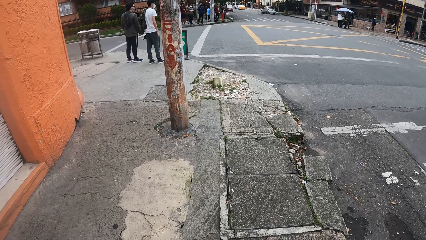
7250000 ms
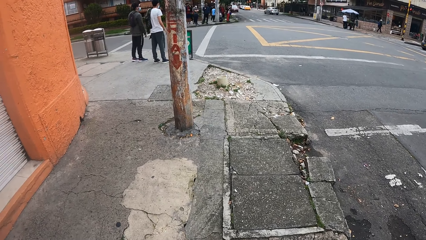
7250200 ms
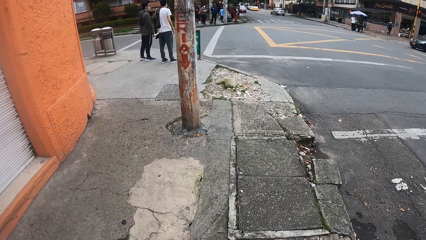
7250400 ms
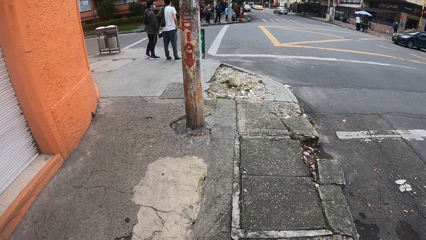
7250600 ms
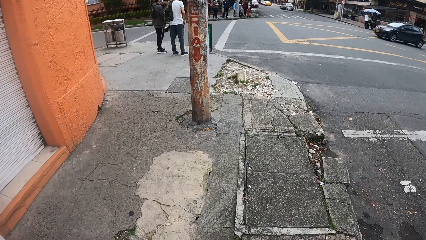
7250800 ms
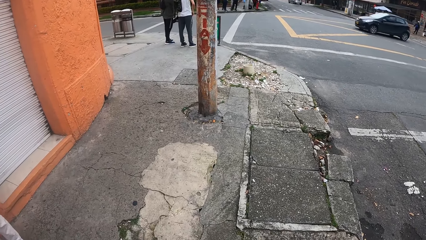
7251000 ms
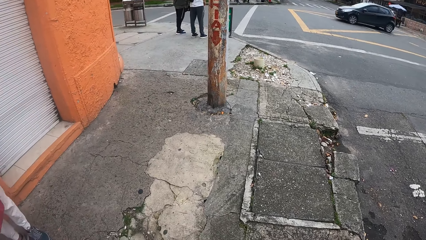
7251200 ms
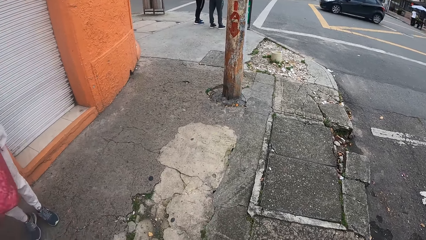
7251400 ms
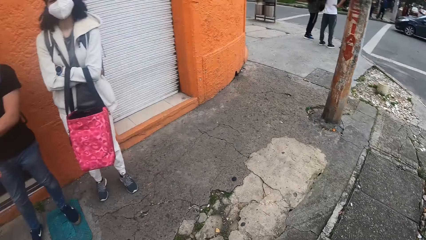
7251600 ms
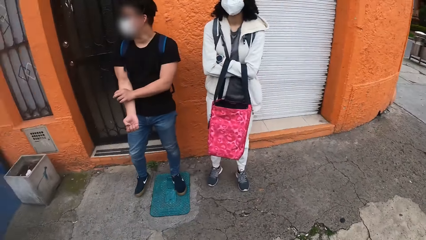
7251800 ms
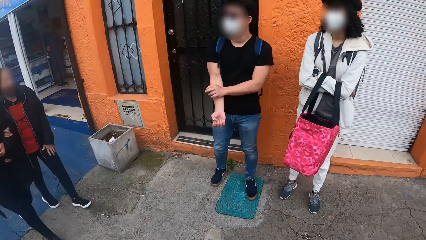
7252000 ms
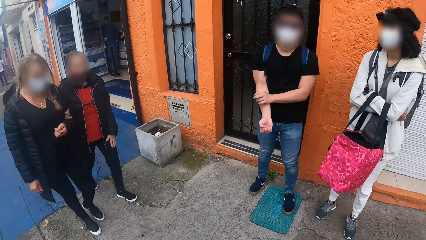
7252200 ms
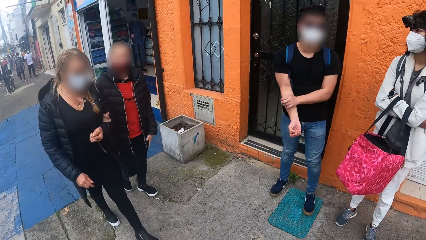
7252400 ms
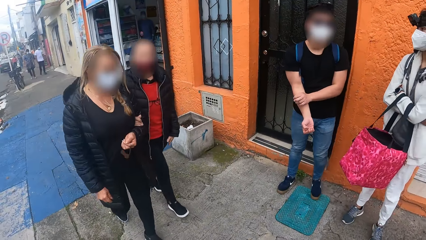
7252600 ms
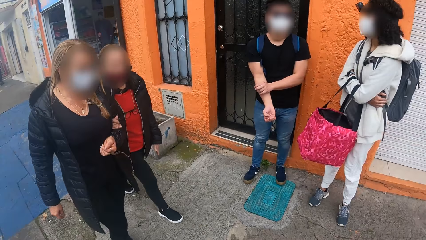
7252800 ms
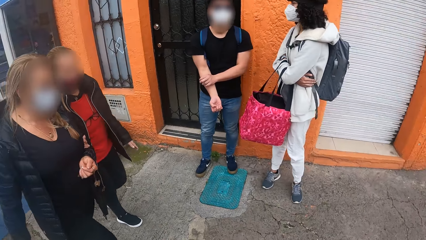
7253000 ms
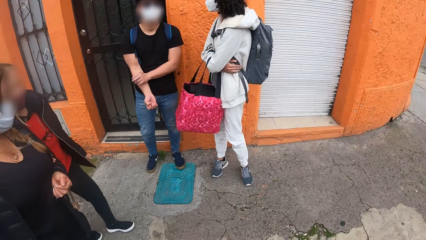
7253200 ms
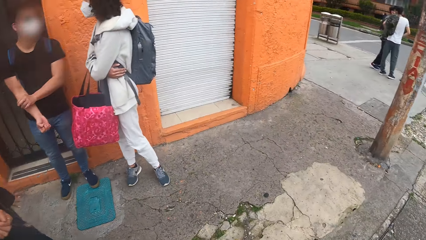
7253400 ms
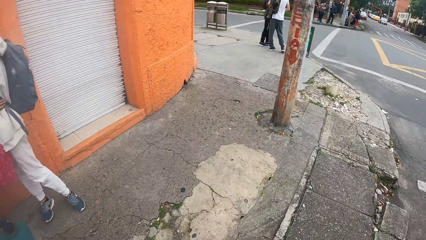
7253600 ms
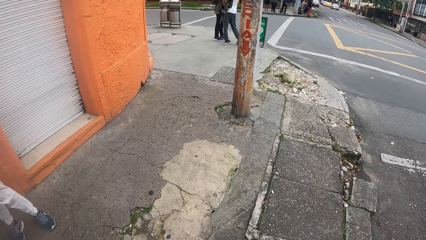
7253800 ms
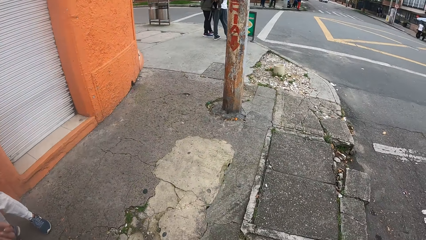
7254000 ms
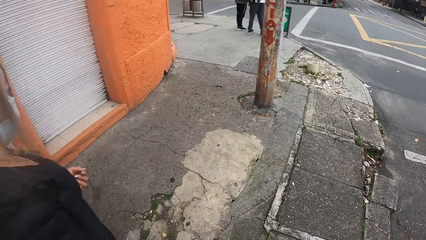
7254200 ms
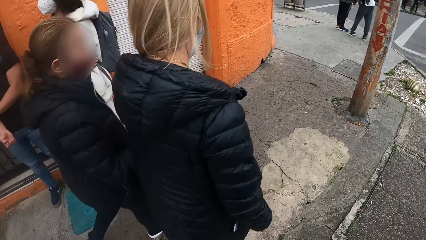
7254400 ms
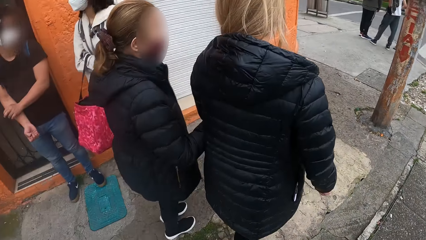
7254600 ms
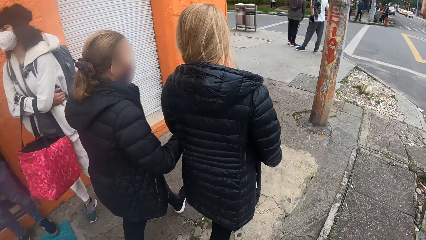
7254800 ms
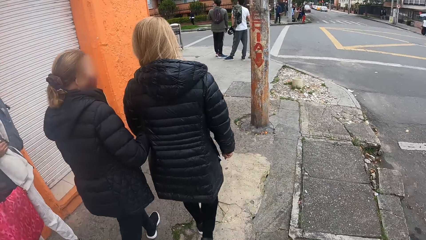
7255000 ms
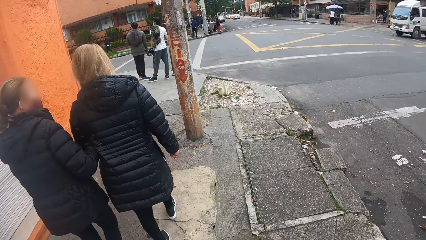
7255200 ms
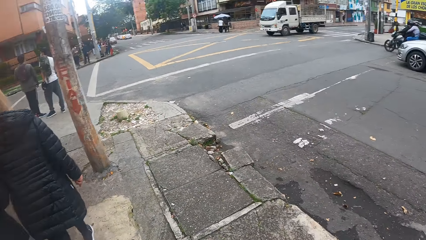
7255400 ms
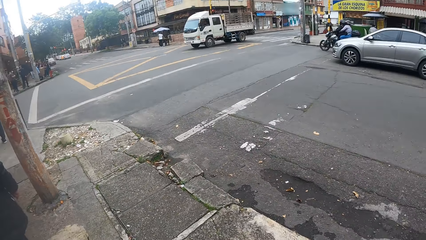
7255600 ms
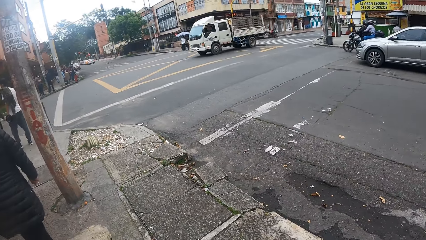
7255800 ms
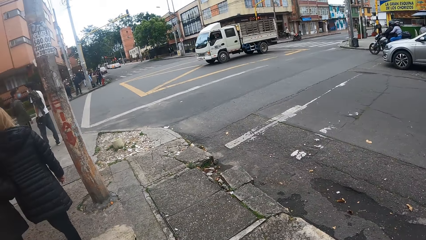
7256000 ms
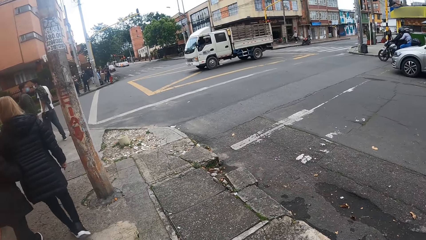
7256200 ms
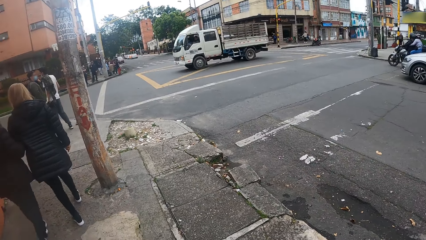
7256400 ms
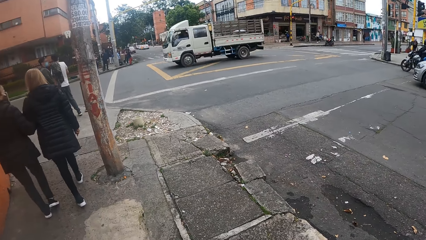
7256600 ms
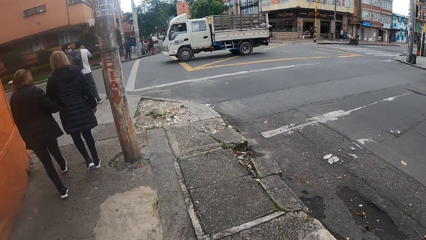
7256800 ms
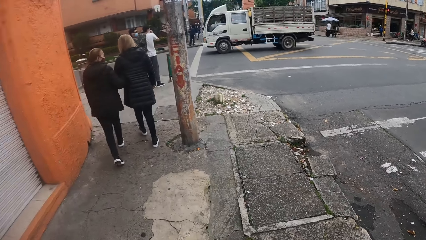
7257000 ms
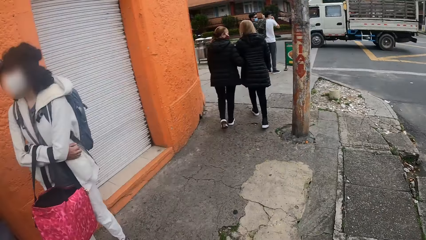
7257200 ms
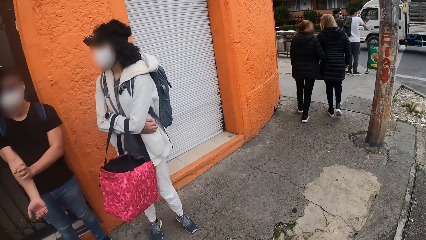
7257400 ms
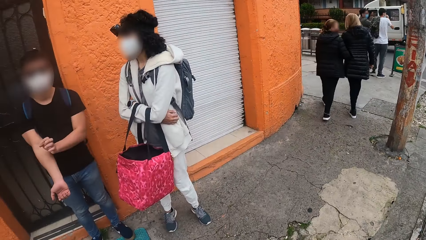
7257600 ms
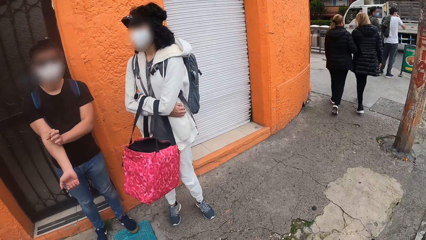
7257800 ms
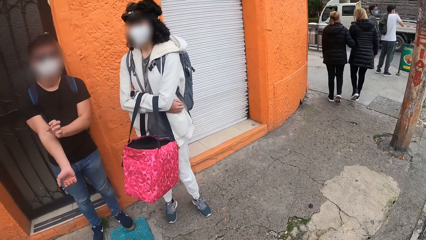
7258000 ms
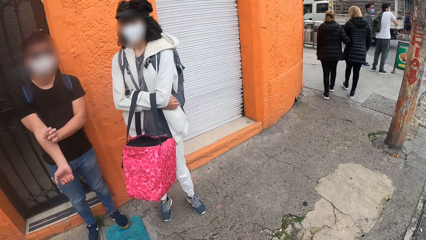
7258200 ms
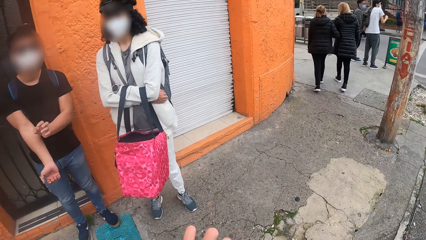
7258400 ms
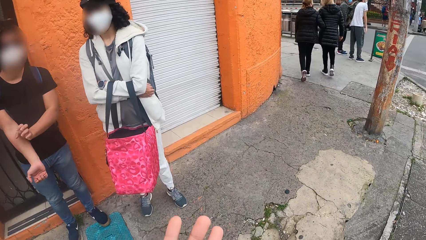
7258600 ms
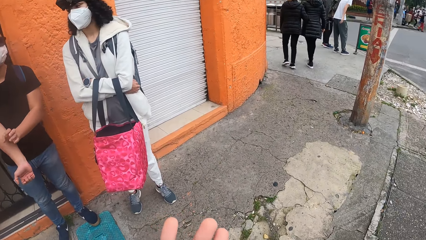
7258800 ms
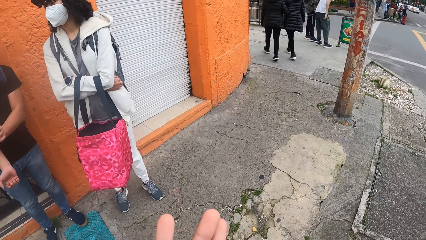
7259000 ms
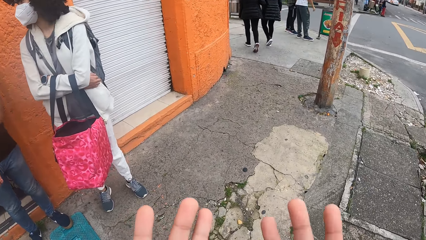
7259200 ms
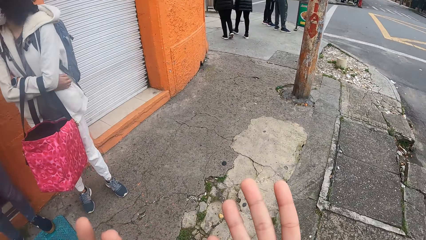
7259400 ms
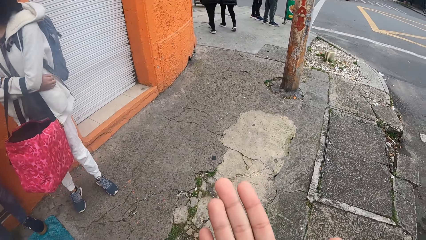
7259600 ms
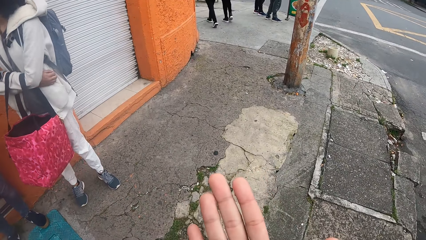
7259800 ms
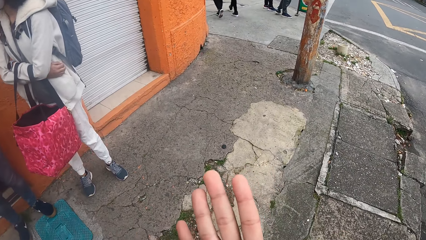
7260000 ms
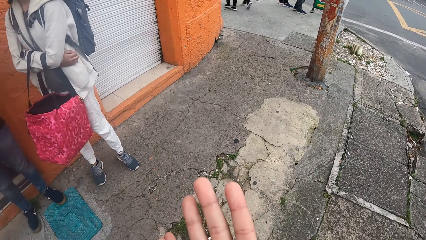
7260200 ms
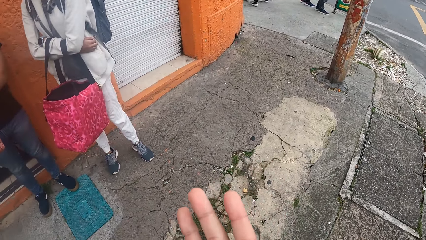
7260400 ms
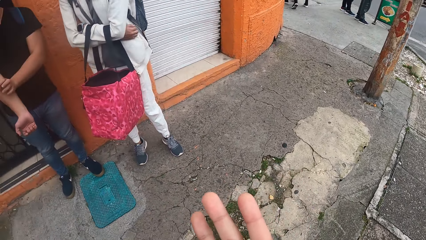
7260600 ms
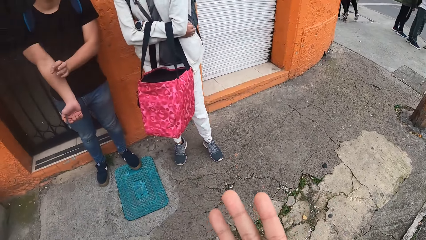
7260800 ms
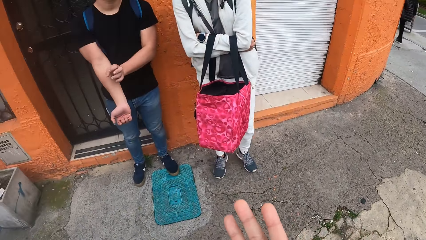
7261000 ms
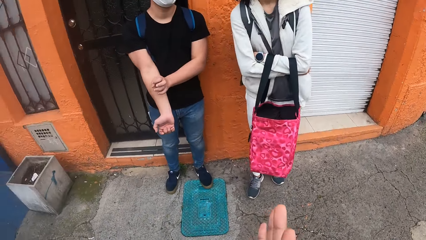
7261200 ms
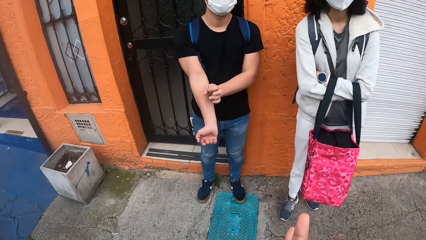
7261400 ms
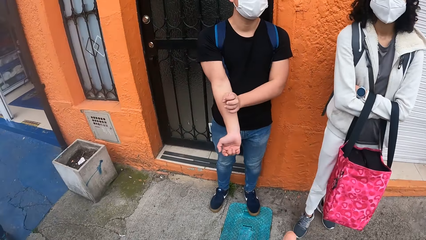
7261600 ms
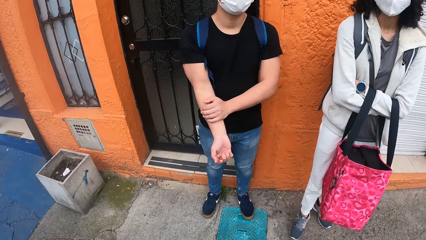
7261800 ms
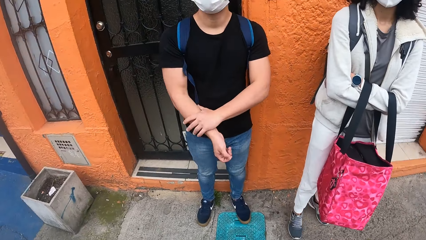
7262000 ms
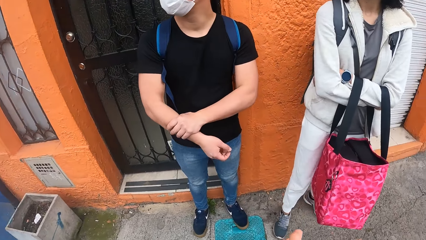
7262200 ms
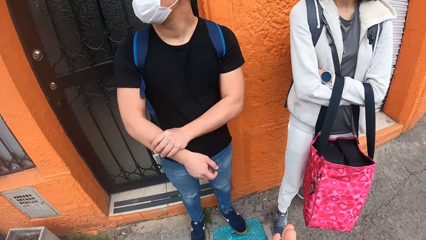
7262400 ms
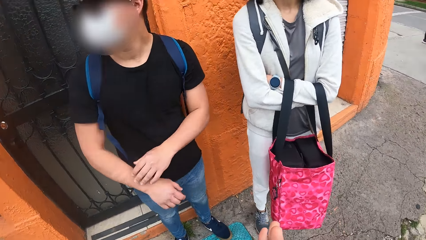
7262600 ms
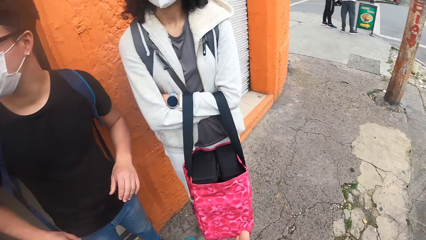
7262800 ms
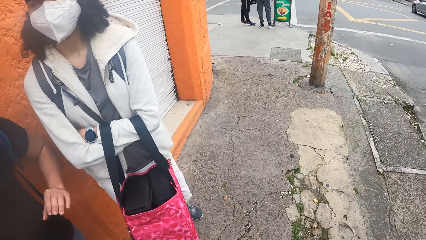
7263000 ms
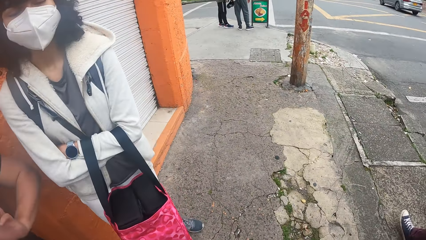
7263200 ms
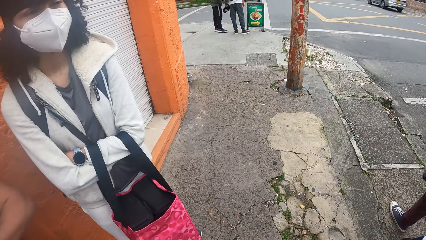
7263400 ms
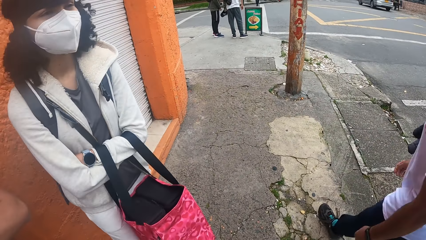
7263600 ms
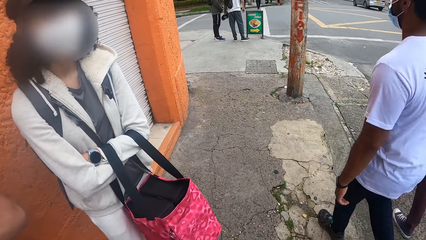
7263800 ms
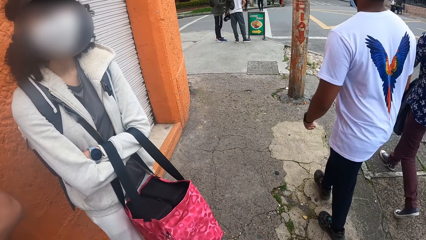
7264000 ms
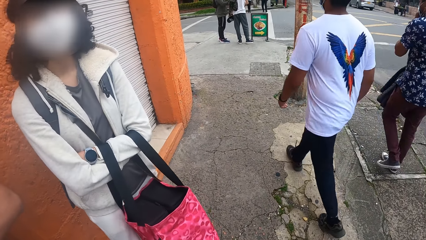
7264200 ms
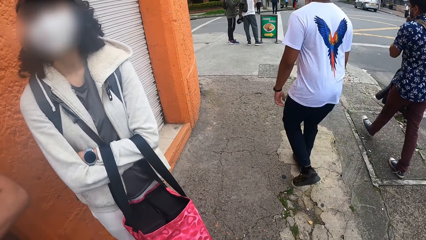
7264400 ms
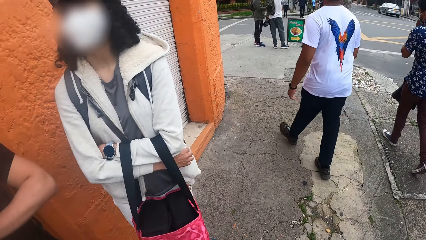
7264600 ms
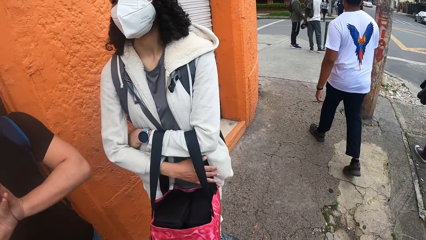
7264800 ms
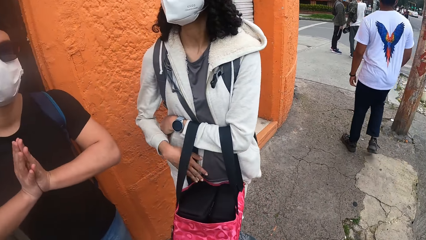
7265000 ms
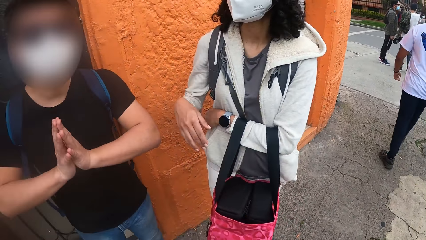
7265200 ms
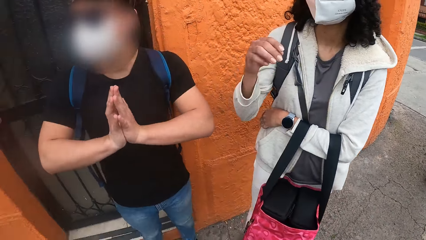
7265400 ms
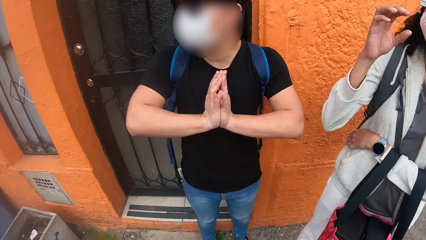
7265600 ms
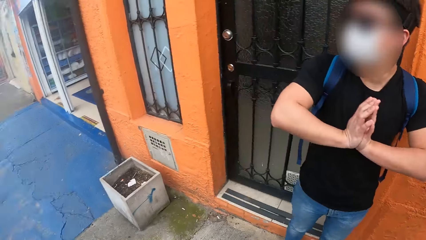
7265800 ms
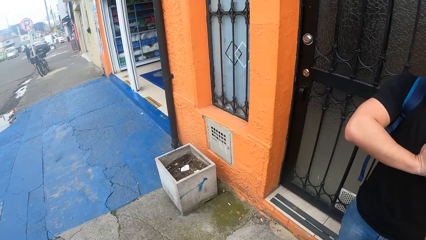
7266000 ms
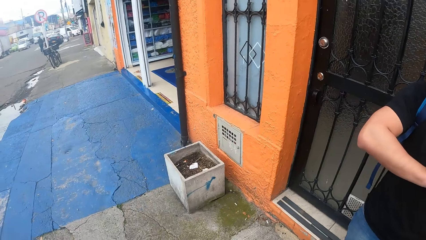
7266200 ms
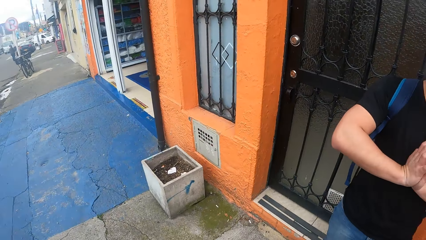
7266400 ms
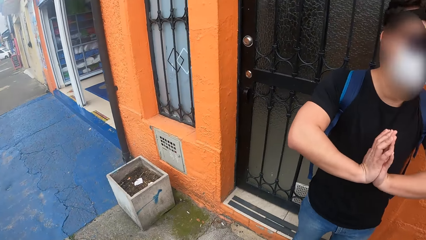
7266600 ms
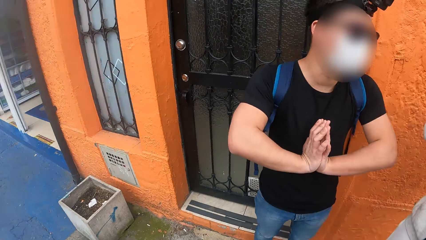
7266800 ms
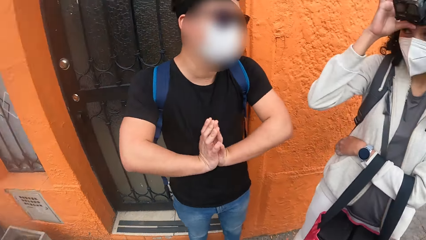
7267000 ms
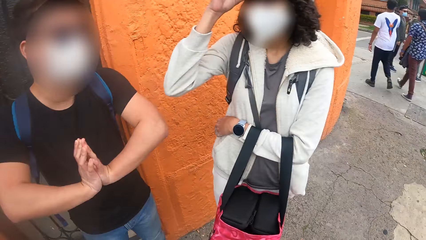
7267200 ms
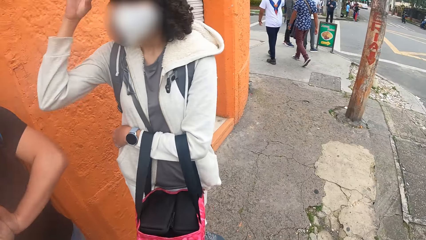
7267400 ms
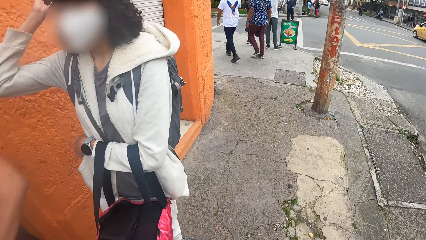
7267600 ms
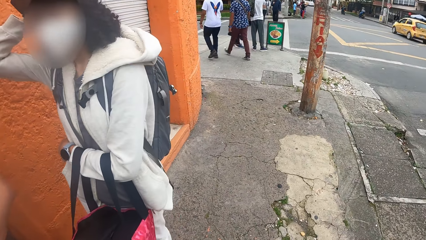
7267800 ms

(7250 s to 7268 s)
A person and another person walk on the sidewalk. A man massages his right arm with his left hand. The camera wearer looks around and looks on the palms. The man removes his left hand from his right hand. Another person holds hands. Another person raises hands. A woman touches her head with her right hand.
